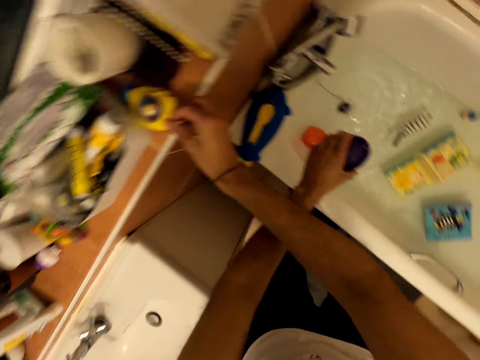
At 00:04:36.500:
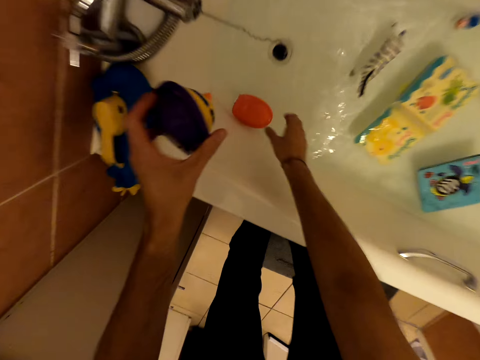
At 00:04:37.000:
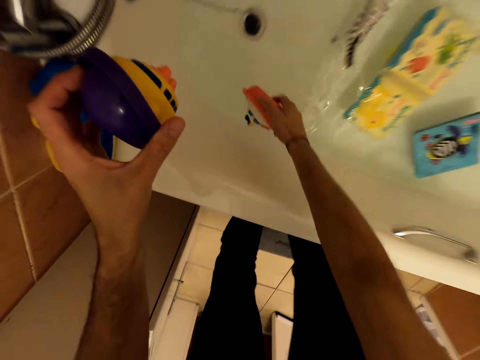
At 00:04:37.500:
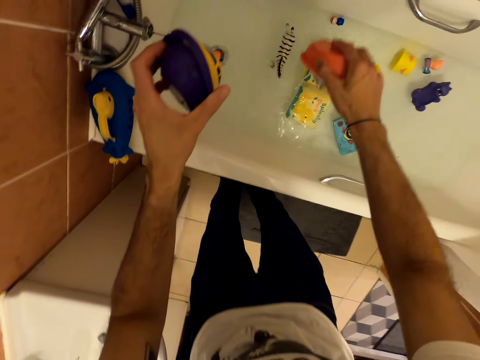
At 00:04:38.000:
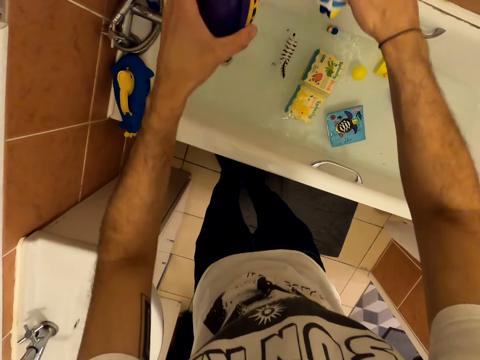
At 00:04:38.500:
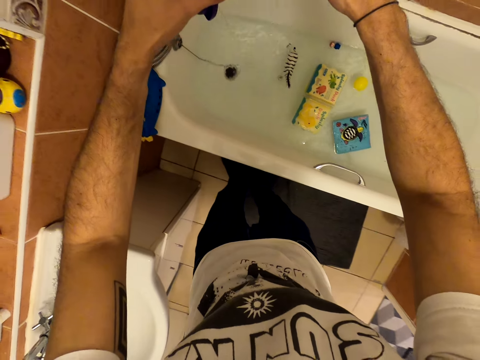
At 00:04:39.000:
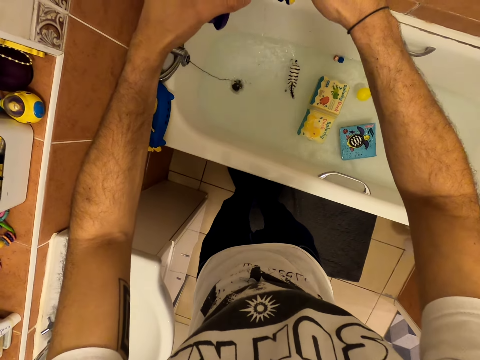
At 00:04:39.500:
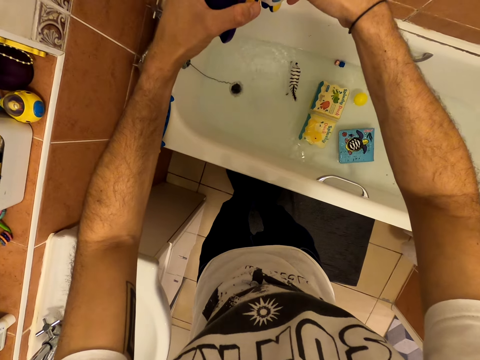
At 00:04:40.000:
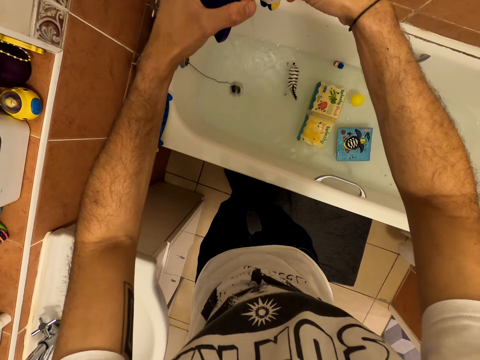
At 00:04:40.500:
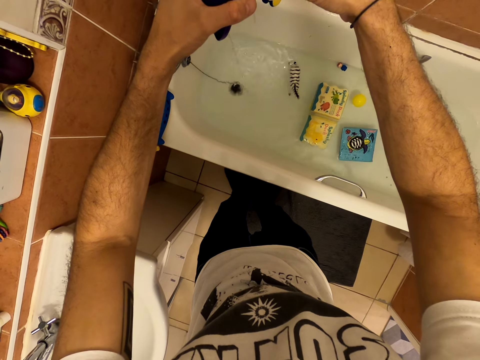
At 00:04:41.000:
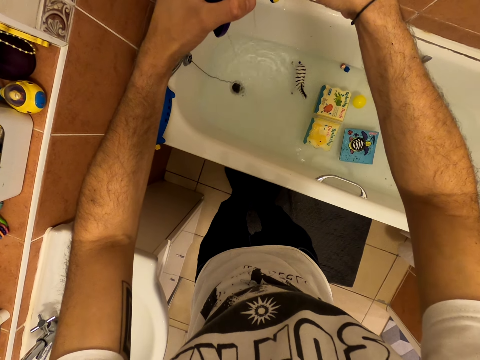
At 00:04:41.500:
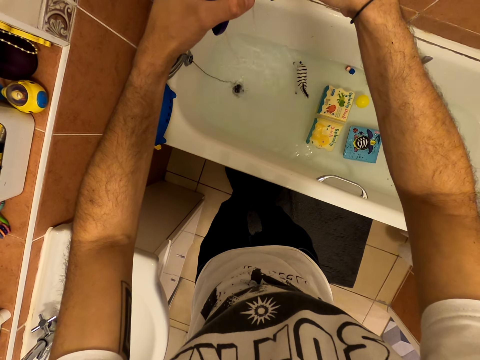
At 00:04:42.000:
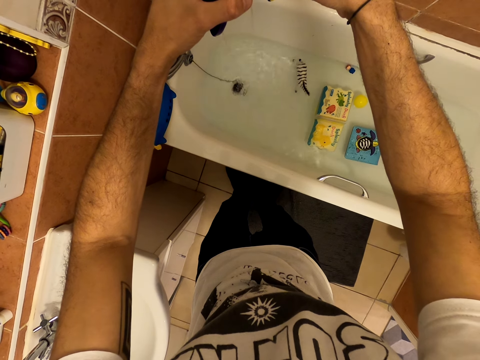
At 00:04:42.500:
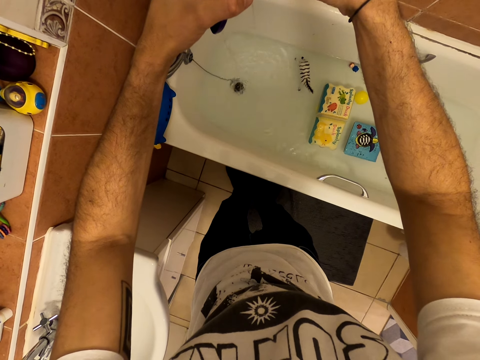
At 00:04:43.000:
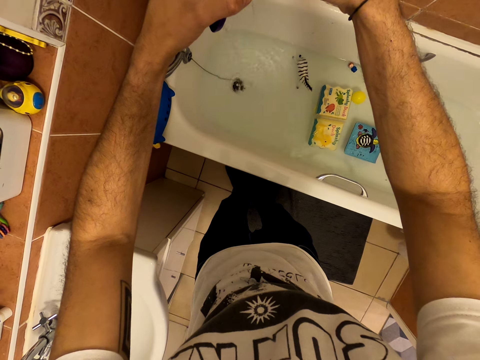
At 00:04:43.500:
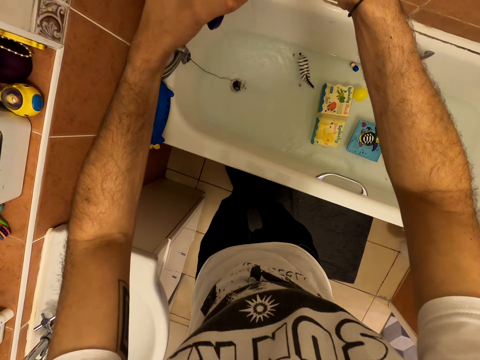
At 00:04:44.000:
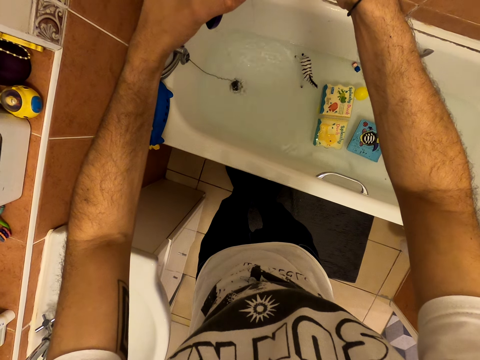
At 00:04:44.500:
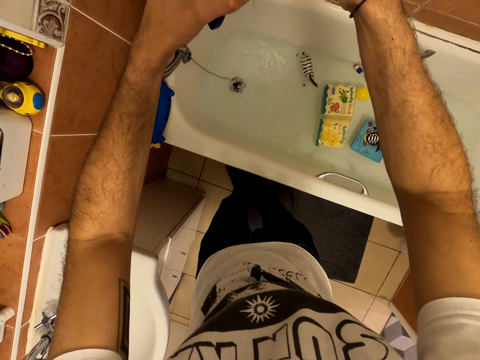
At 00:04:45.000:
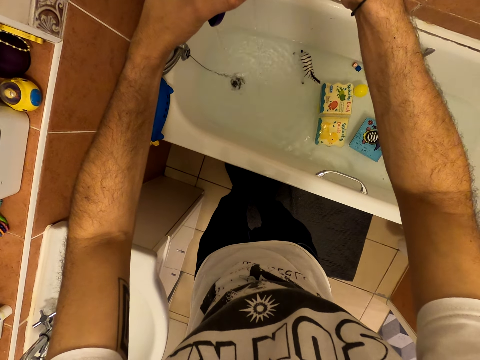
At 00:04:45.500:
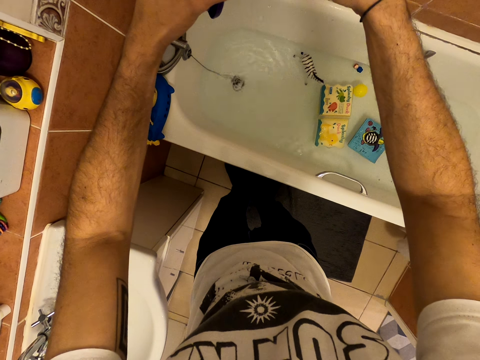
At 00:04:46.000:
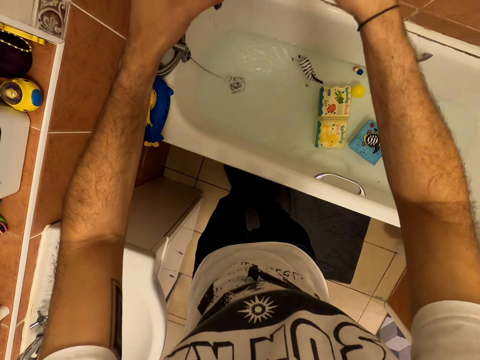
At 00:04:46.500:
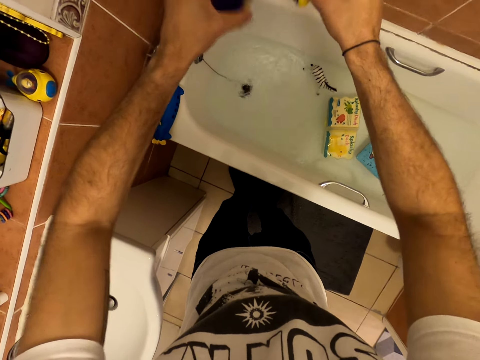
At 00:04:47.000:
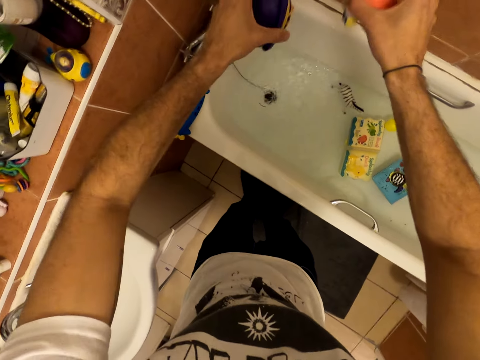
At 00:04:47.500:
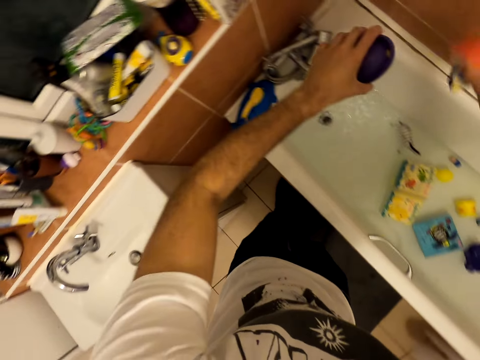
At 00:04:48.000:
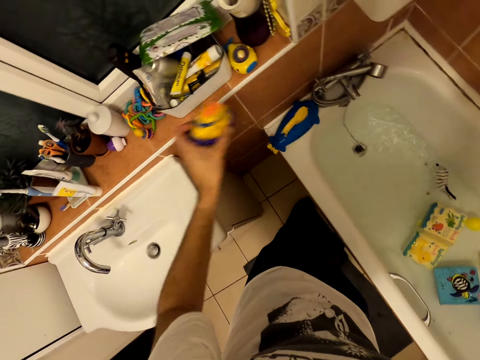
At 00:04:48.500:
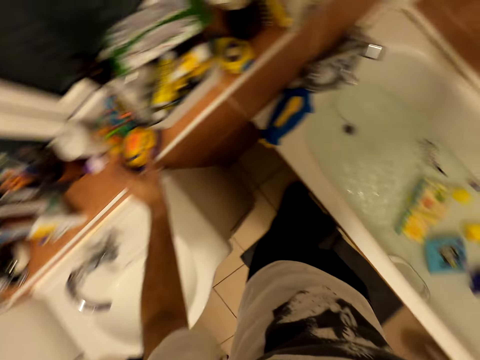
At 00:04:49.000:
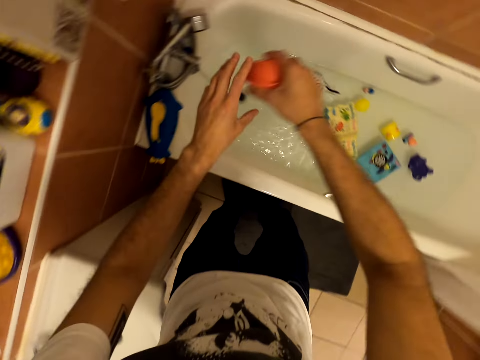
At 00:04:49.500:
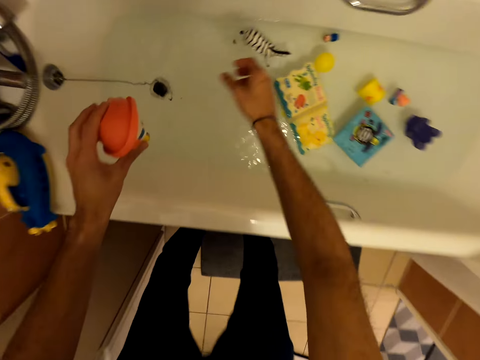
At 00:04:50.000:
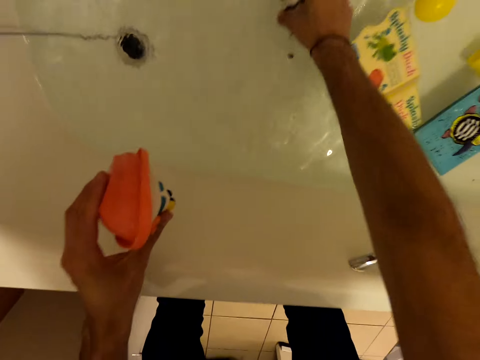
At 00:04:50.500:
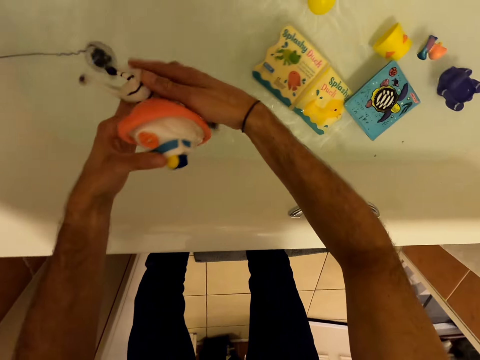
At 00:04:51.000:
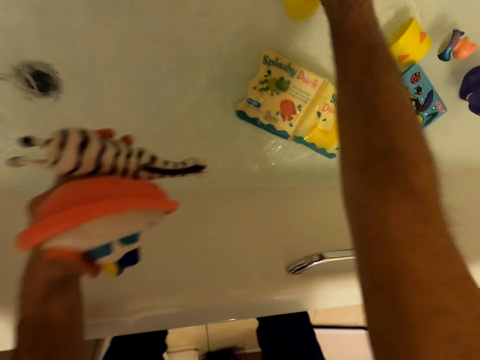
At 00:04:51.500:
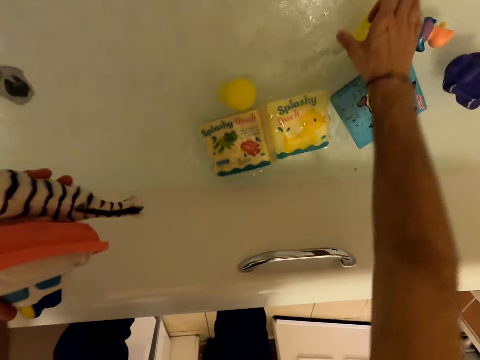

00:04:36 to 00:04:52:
The camera wearer puts a toy on the countertop. They pick up a toy. They remove water out of the toys. They shake the toys. They put the toy on the countertop. They pick up the toys.

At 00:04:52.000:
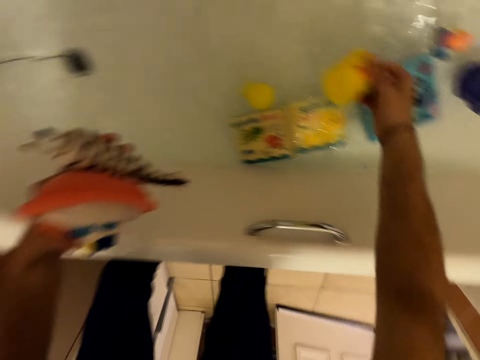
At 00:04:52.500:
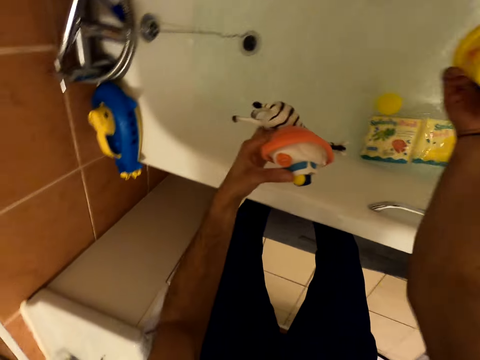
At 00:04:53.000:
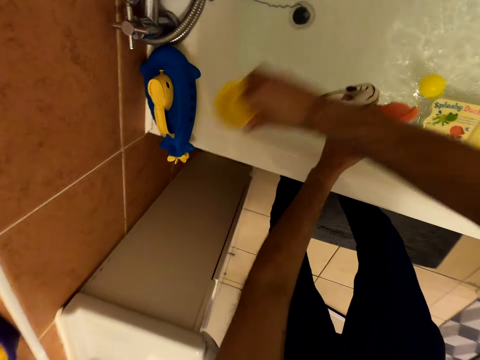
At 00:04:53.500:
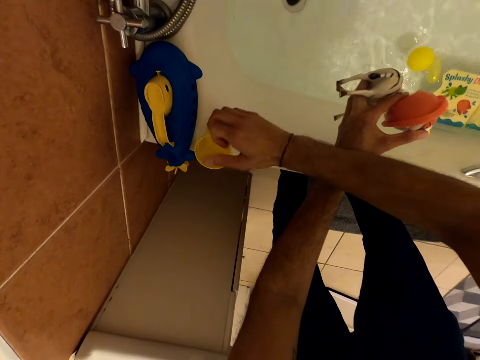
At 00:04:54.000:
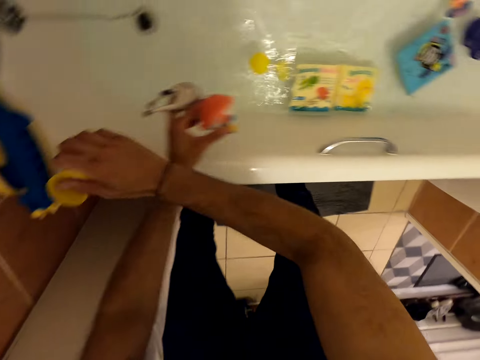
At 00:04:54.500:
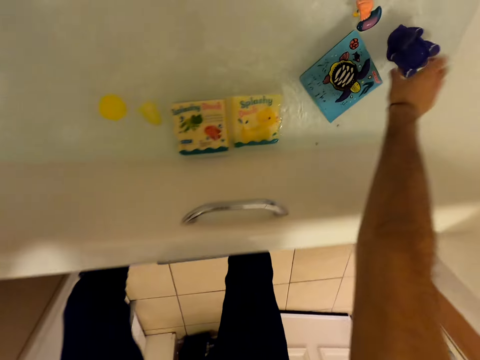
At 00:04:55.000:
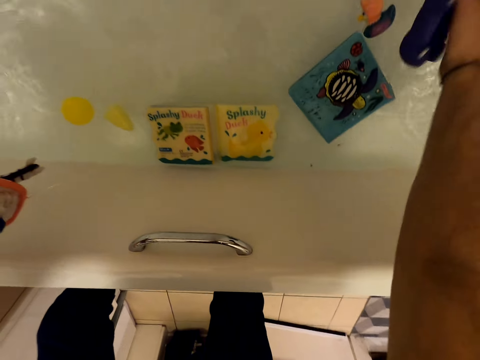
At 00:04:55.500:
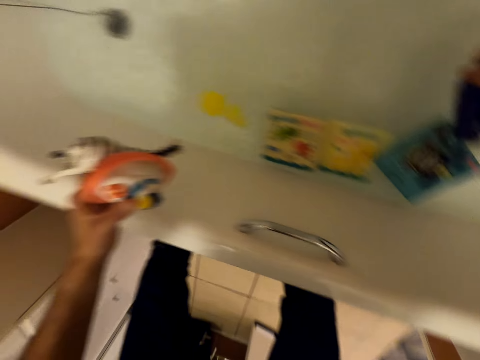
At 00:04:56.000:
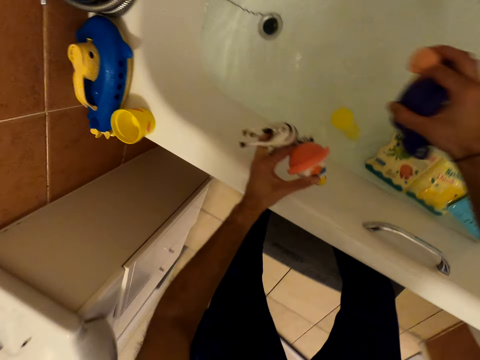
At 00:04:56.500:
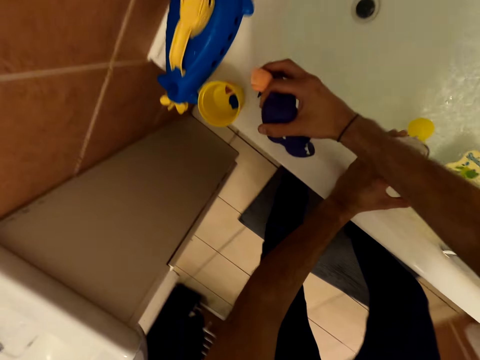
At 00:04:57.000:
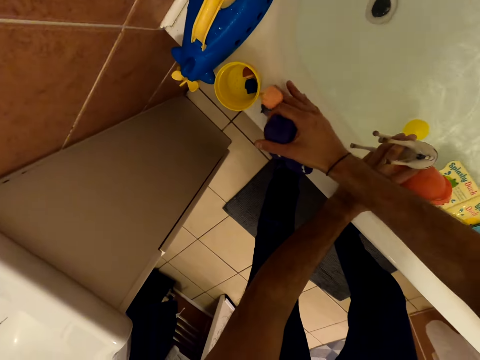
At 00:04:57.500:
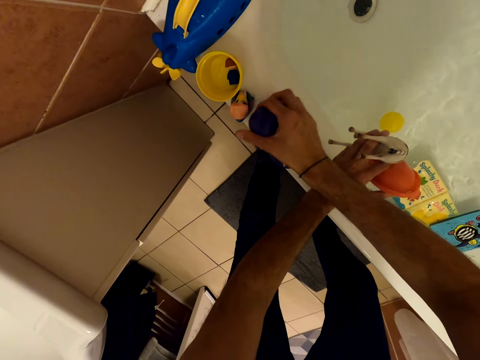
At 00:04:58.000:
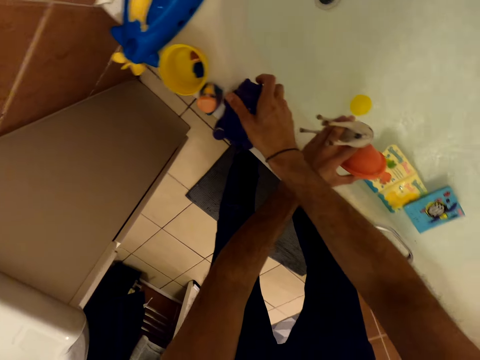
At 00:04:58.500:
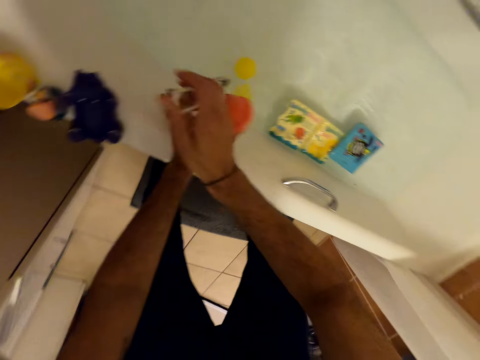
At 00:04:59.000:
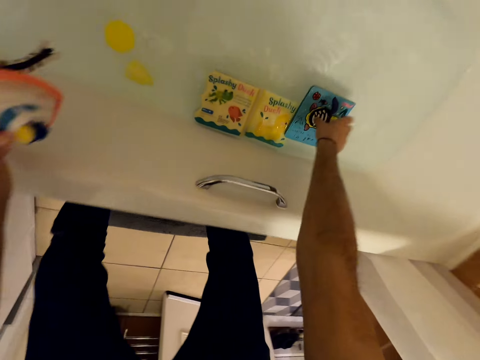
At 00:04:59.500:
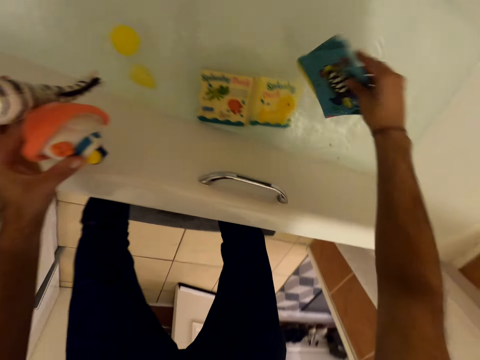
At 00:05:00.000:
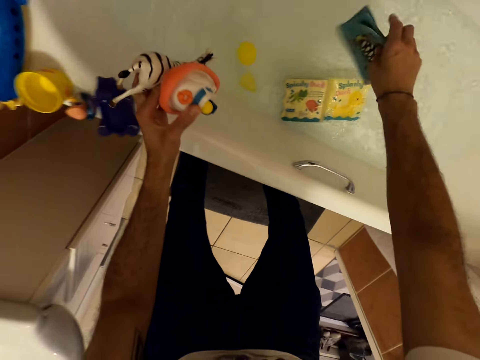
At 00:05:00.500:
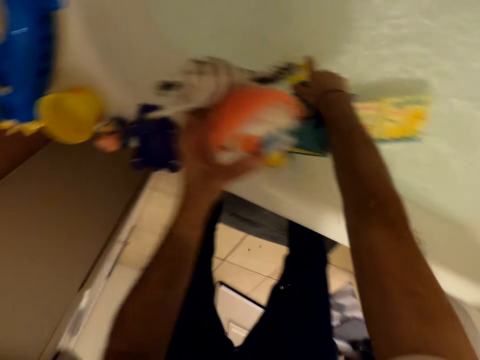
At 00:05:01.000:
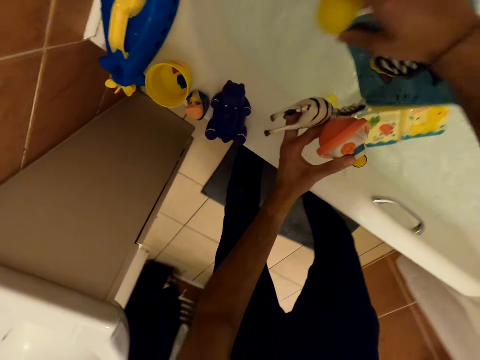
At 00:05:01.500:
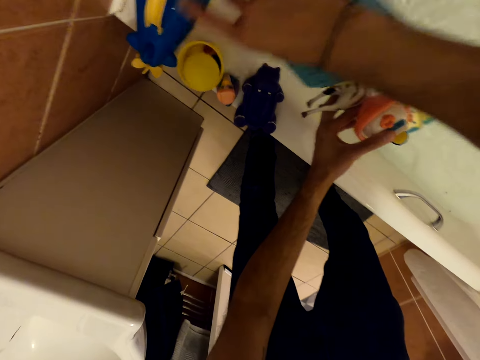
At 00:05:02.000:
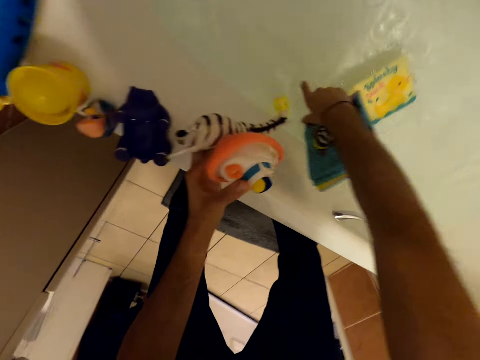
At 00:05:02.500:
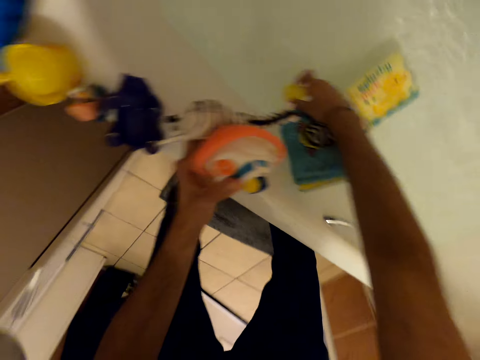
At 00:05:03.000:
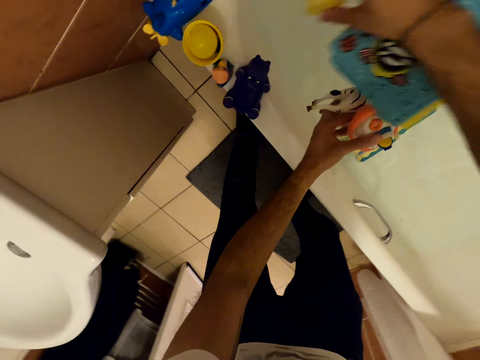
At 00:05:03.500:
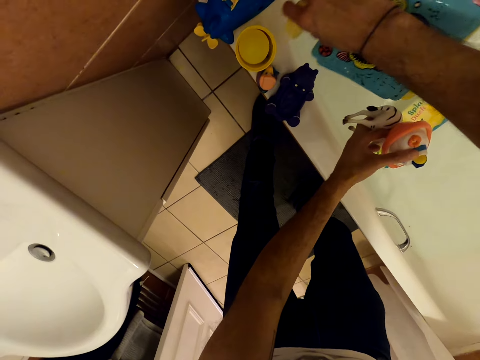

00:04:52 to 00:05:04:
The camera wearer puts a toy on the bathtub. They pick up toys. They put the toys on the bathtub. They pick up a toy book. They shake the toy book. They pick up a toy. They put the toy in a container. They pick up a toy.
